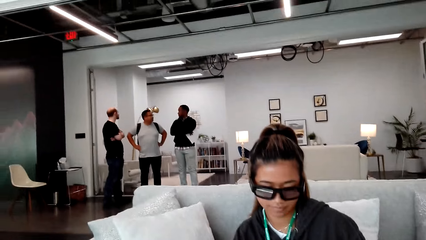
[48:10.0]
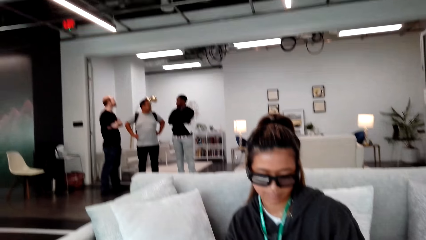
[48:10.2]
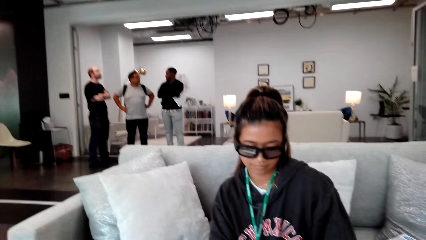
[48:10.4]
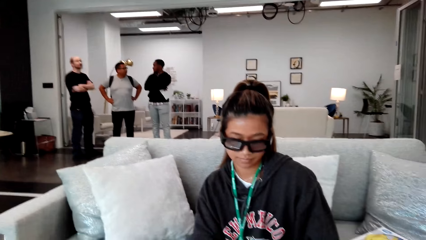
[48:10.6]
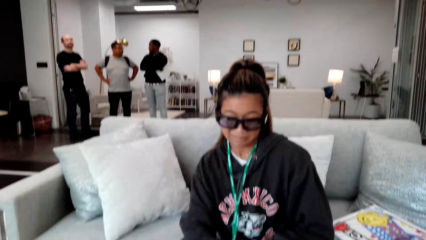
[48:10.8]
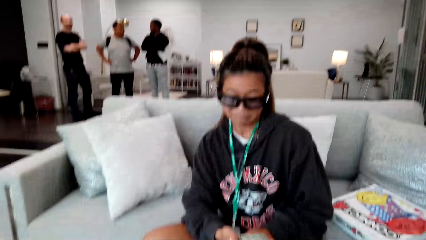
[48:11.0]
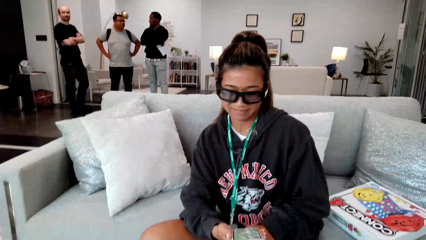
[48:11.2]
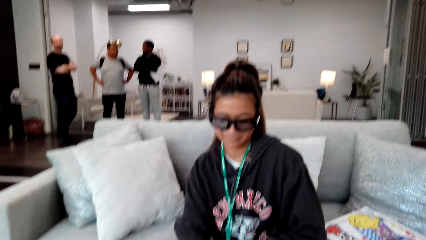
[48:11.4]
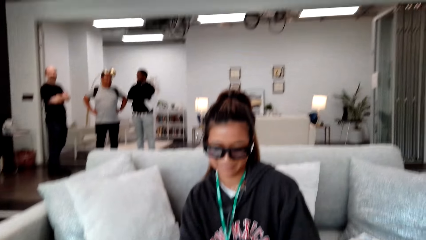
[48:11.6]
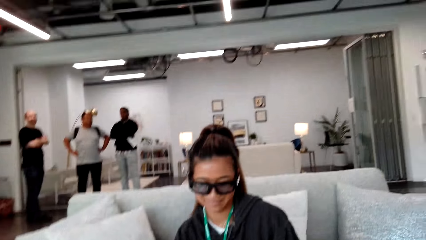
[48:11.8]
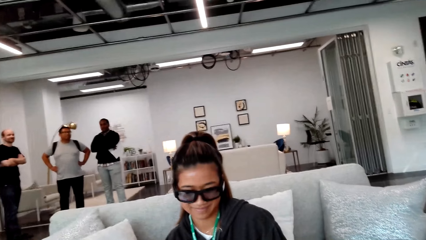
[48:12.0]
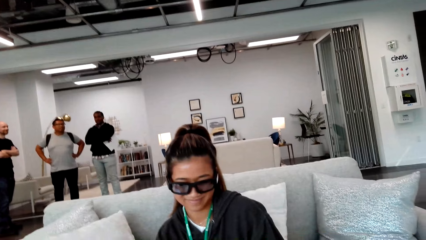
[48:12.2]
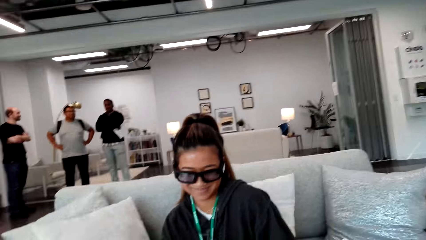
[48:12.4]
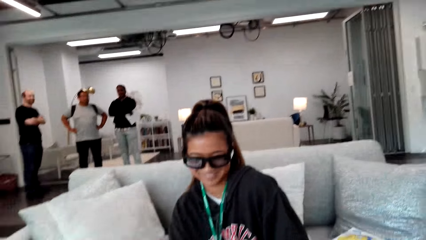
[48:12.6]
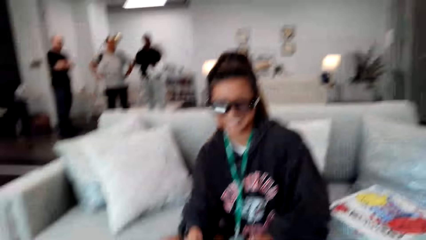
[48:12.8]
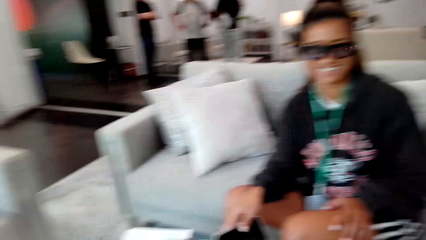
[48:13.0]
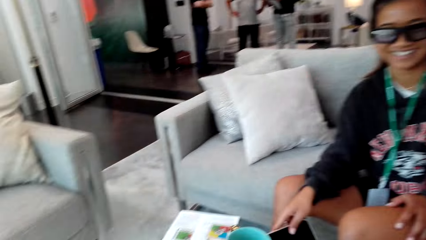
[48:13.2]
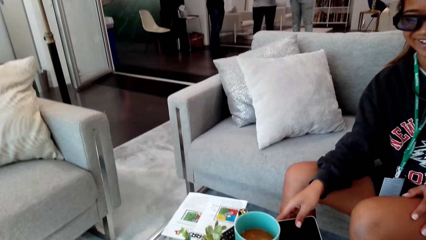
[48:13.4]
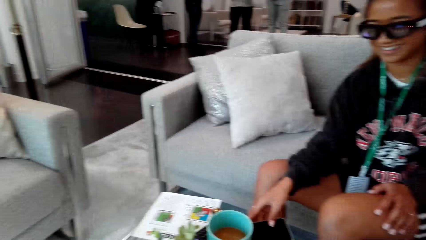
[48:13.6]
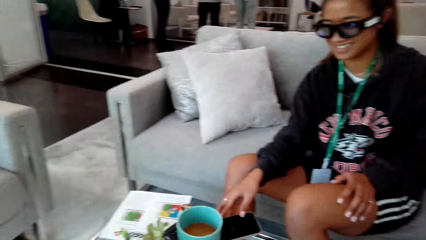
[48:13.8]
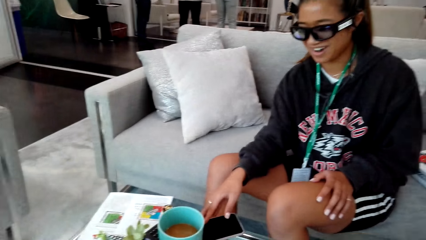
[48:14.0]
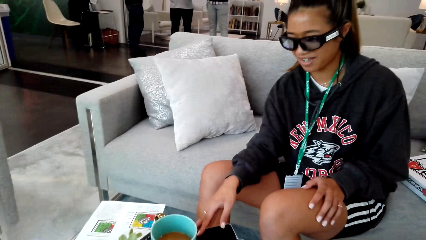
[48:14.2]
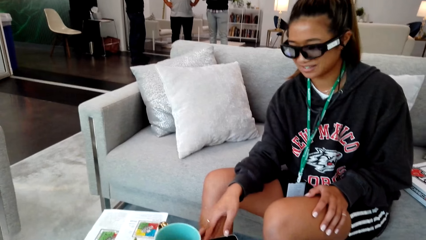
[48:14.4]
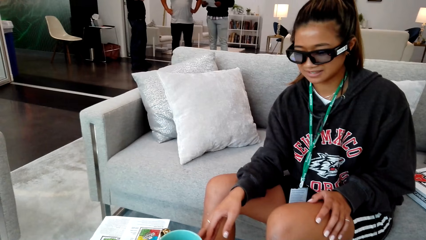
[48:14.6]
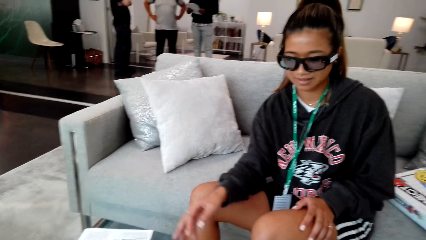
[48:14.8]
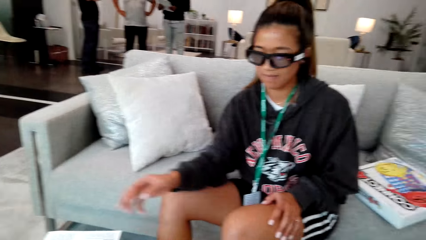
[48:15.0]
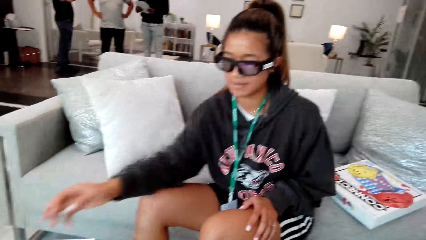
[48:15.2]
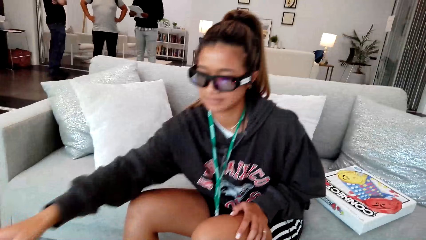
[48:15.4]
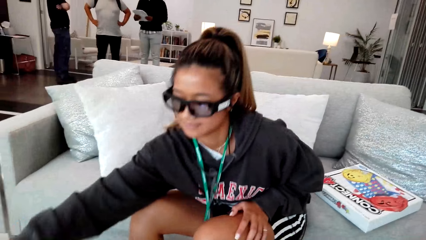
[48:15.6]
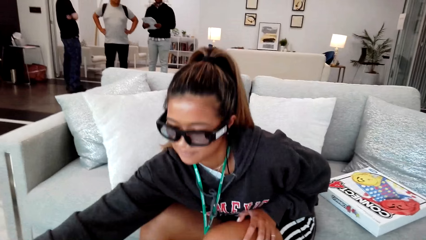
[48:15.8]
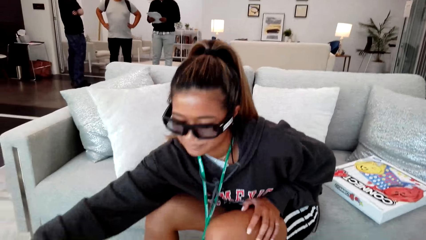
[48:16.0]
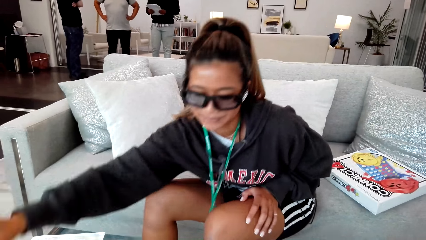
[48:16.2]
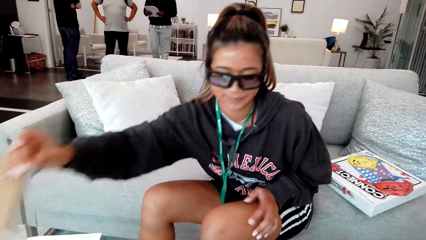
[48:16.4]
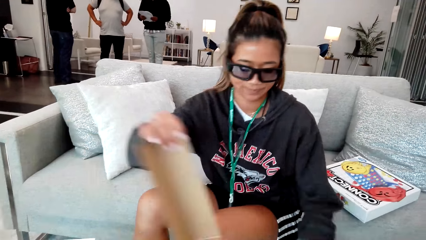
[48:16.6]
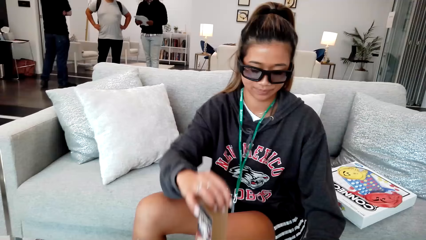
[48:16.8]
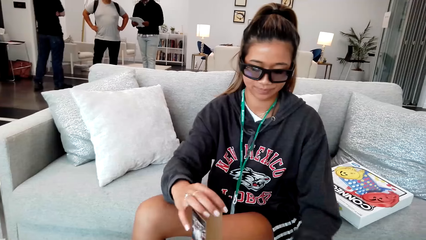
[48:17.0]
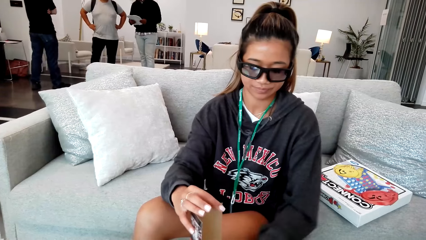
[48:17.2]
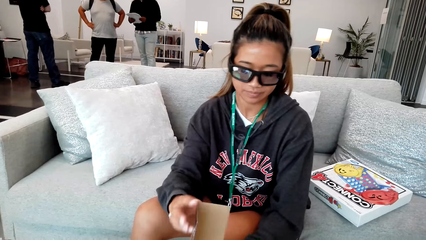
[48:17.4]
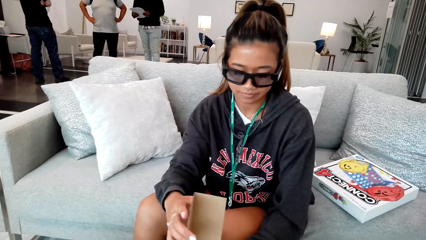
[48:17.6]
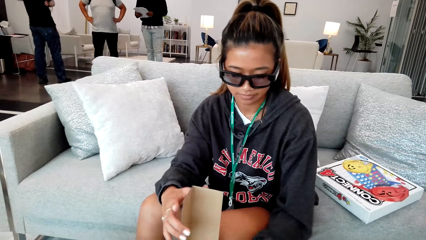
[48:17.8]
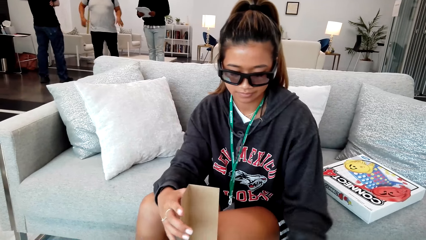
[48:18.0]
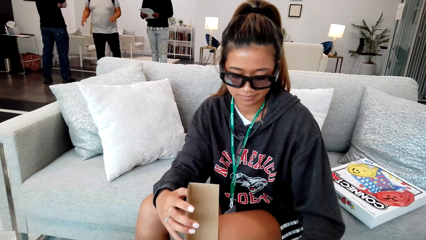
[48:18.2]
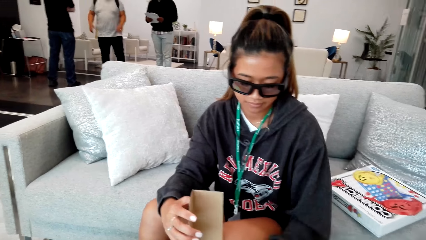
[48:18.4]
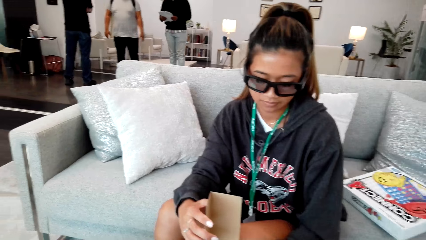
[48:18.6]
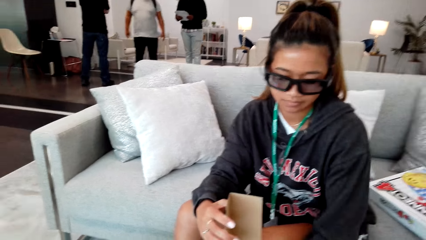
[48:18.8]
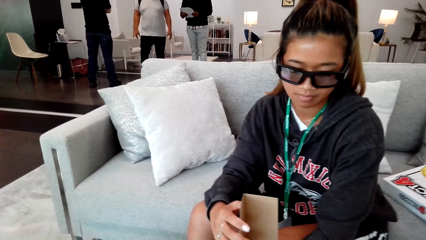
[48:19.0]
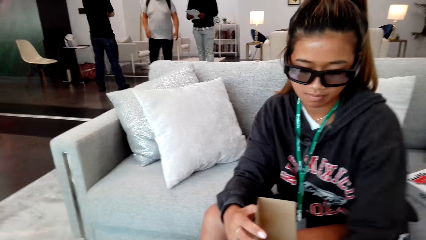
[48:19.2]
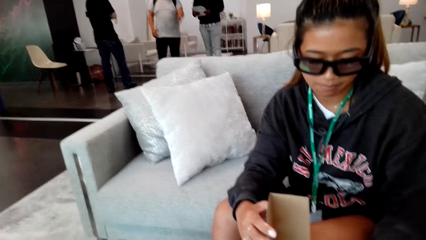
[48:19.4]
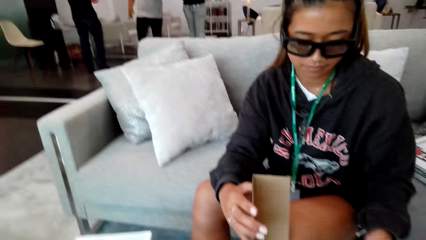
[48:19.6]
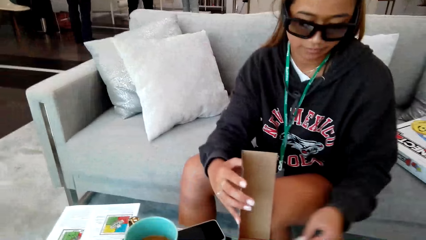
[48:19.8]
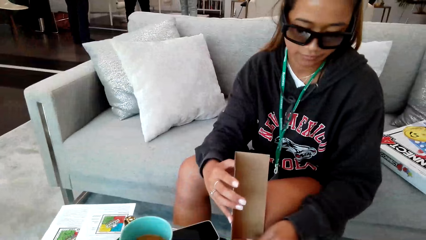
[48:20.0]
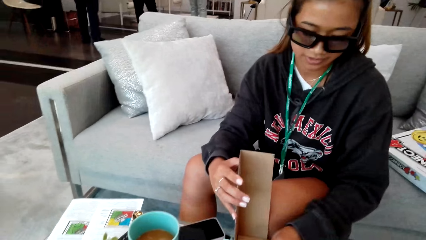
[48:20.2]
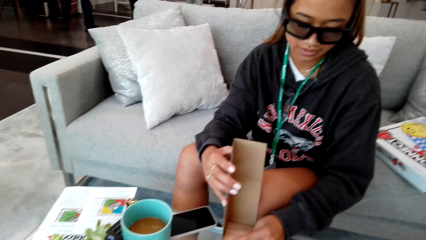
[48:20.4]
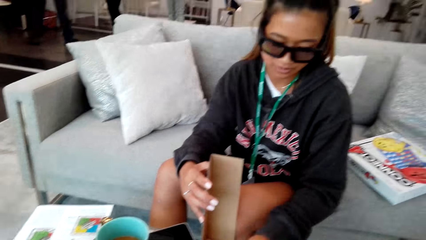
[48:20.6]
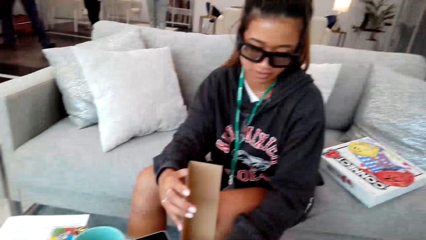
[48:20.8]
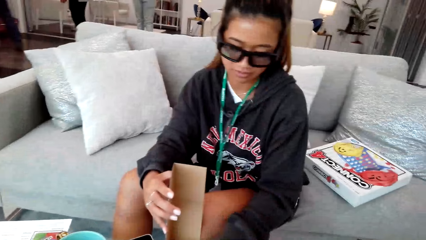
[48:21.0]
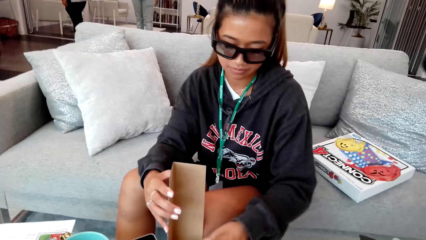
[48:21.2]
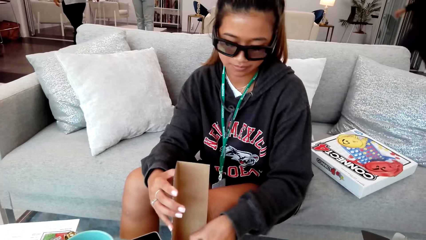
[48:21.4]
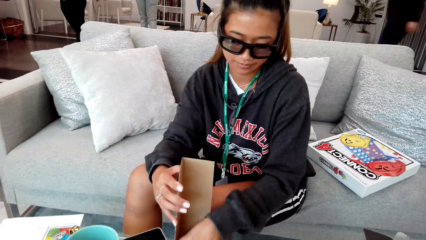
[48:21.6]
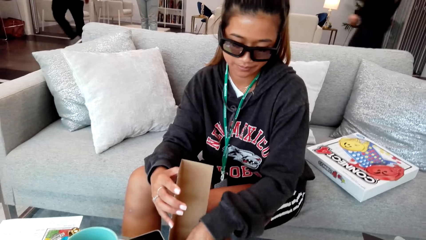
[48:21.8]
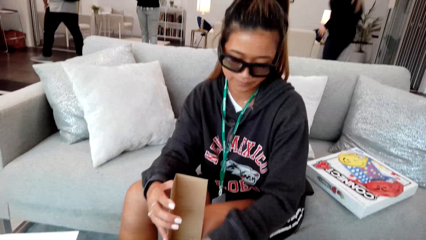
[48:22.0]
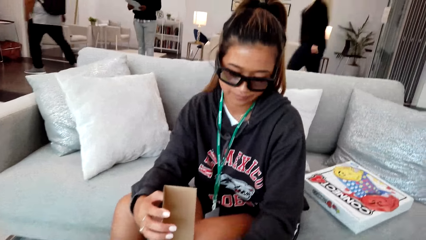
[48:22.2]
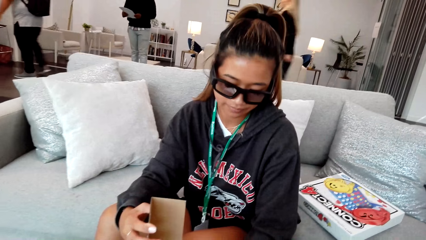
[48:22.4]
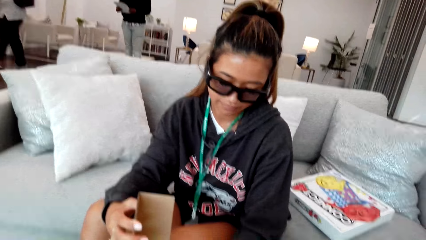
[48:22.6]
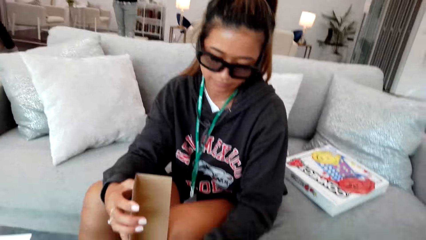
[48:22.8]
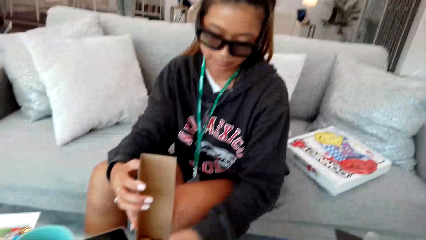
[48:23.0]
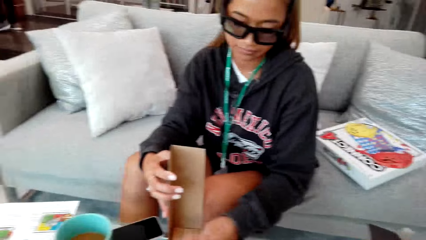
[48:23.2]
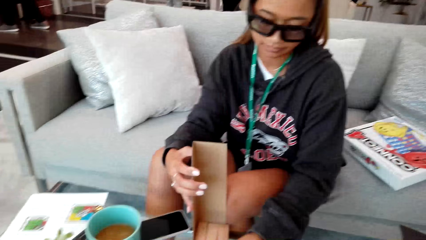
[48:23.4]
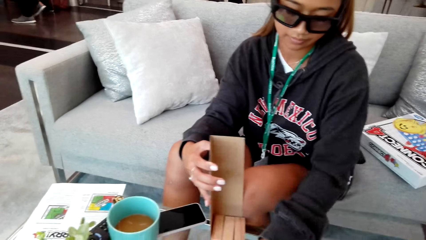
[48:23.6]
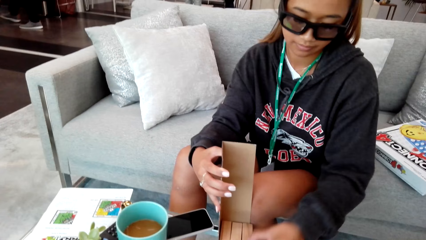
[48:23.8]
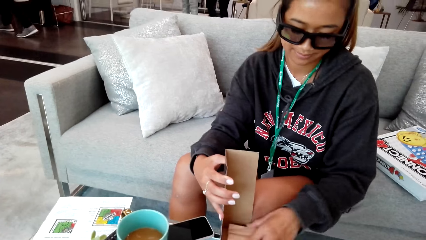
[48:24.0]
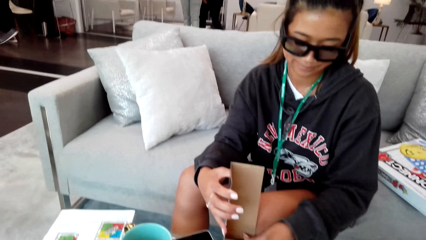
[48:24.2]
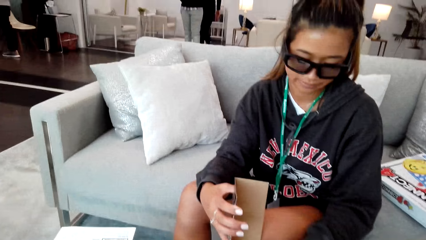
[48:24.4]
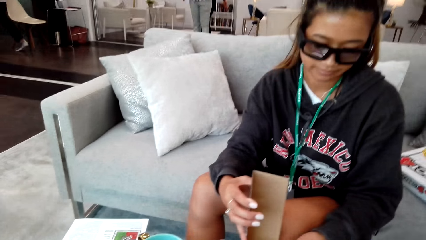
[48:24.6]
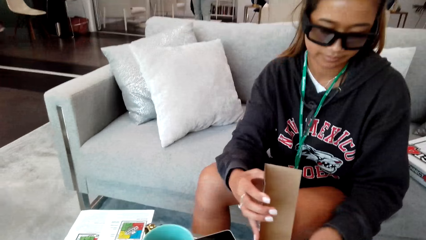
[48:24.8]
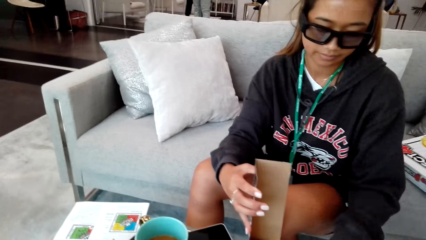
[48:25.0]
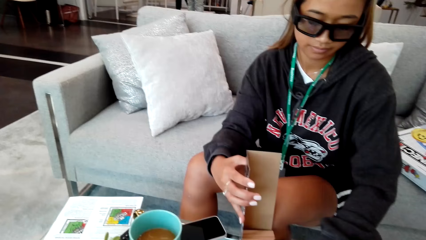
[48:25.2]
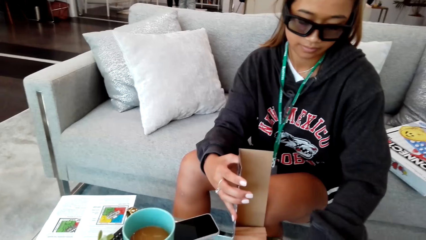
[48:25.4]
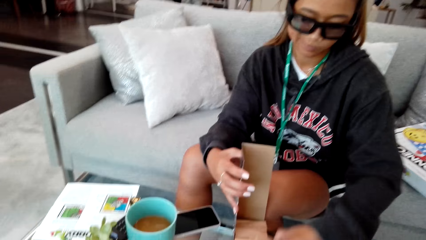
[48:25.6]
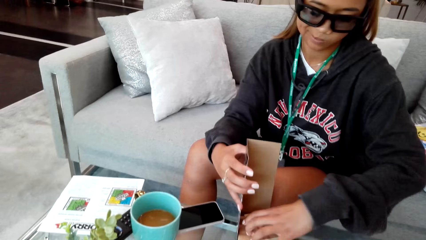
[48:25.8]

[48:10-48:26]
A man, another man and a third man interact. A woman puts a phone on the table. She reaches out to pick up a piece of paper. She arranges the jenga sticks. The camera wearer looks around.
